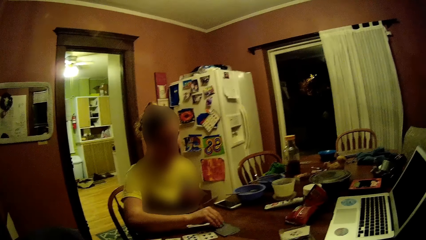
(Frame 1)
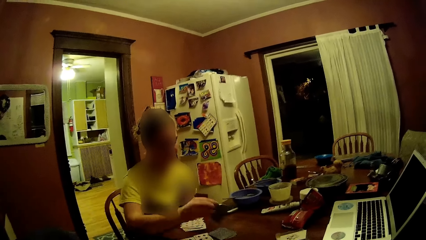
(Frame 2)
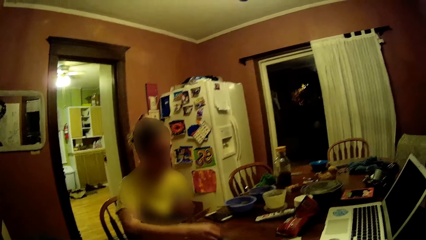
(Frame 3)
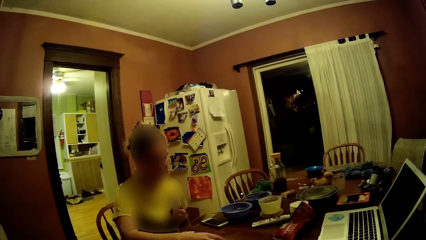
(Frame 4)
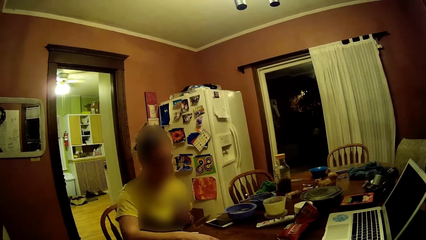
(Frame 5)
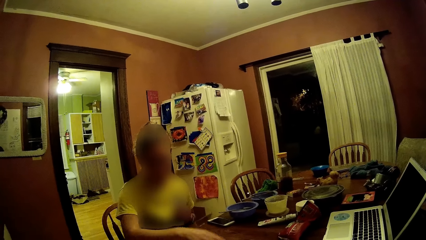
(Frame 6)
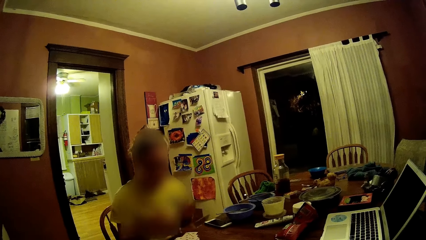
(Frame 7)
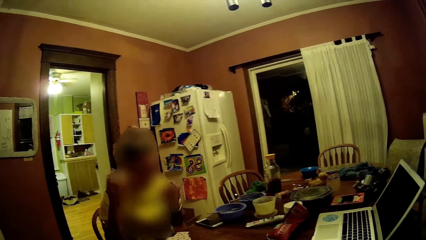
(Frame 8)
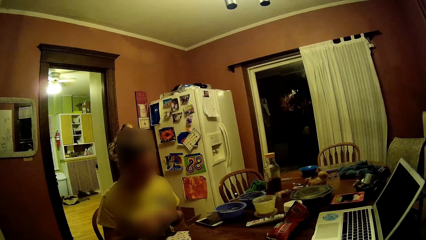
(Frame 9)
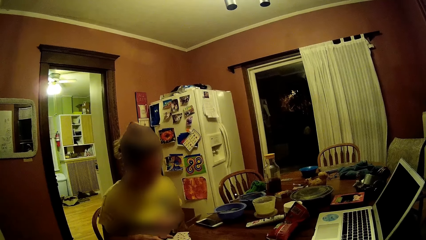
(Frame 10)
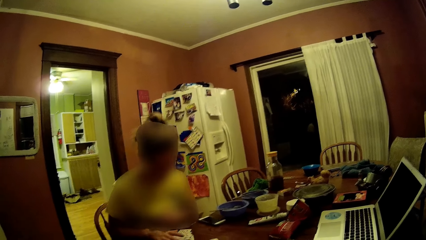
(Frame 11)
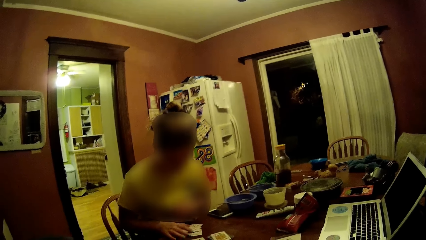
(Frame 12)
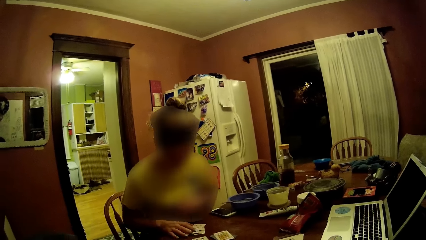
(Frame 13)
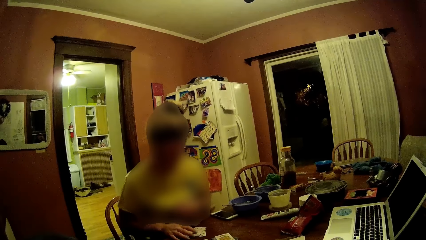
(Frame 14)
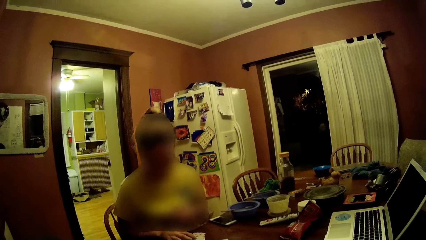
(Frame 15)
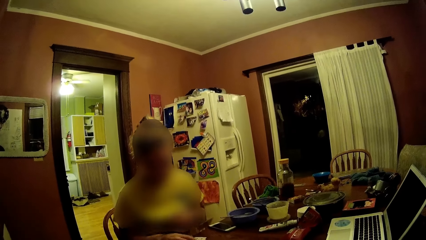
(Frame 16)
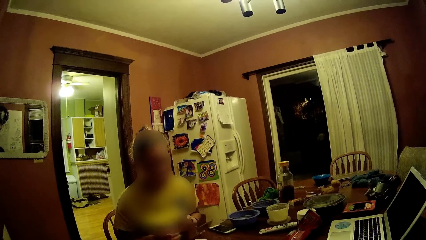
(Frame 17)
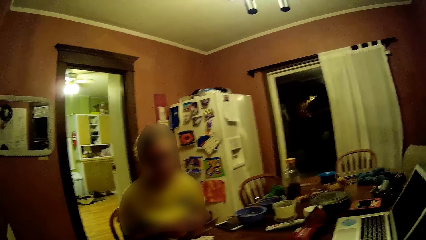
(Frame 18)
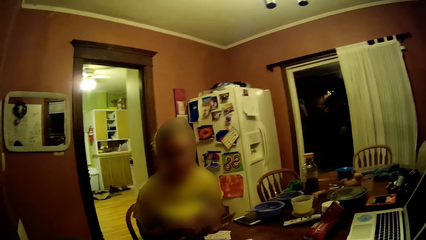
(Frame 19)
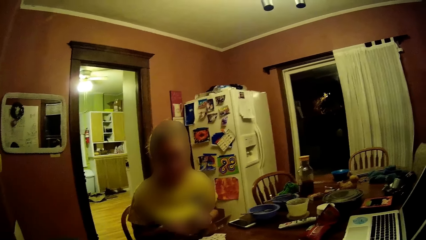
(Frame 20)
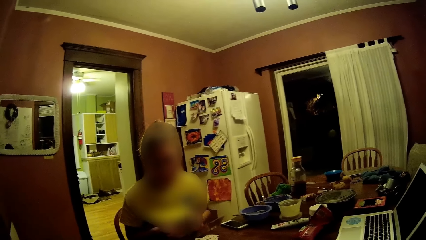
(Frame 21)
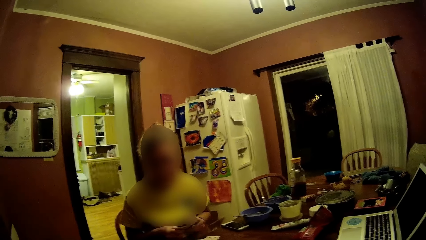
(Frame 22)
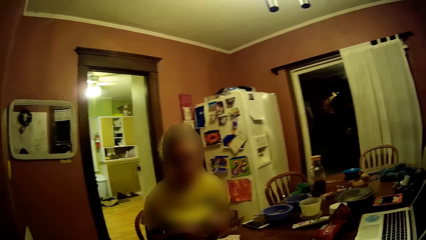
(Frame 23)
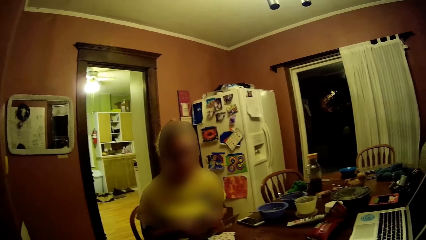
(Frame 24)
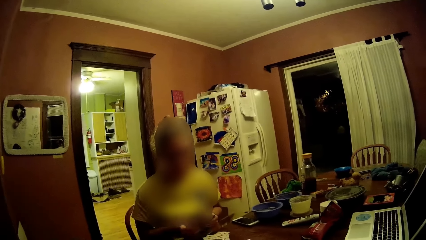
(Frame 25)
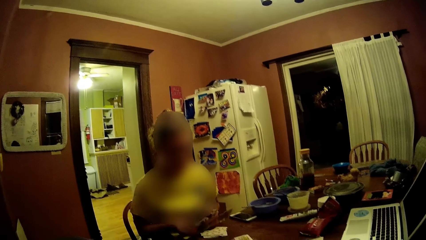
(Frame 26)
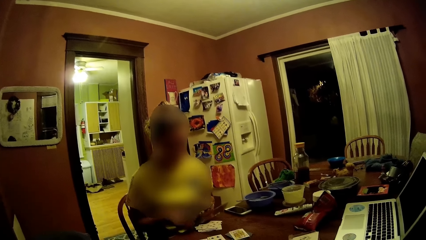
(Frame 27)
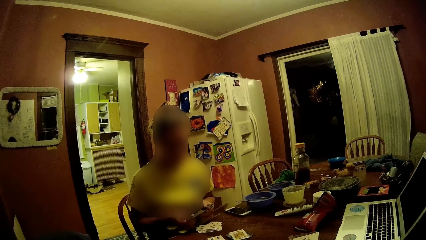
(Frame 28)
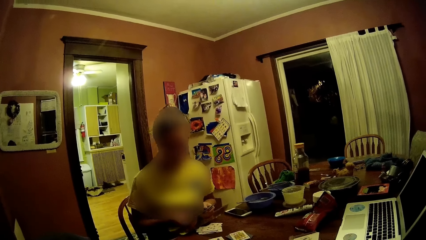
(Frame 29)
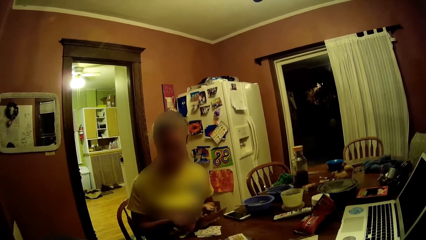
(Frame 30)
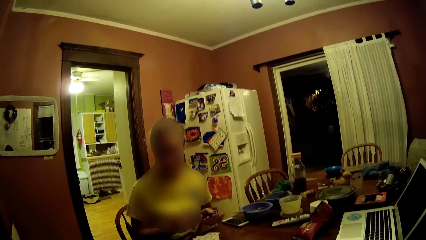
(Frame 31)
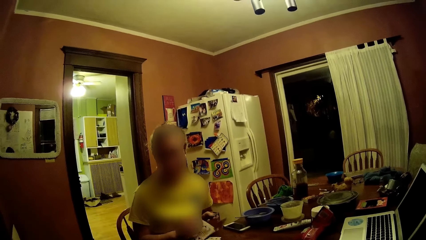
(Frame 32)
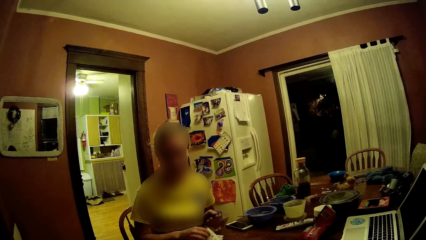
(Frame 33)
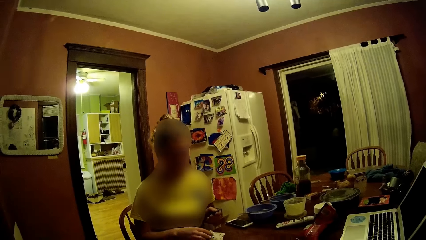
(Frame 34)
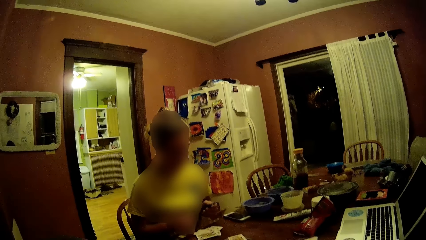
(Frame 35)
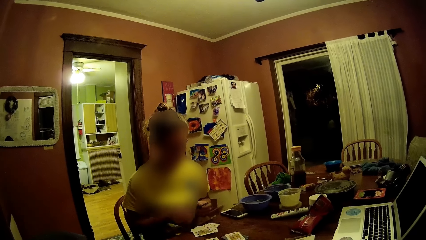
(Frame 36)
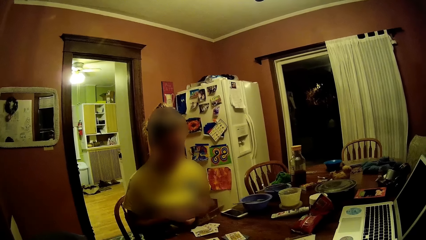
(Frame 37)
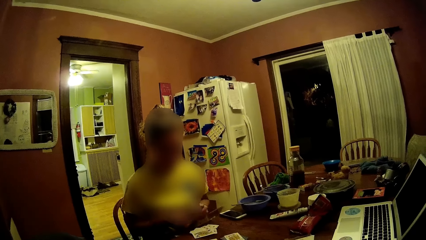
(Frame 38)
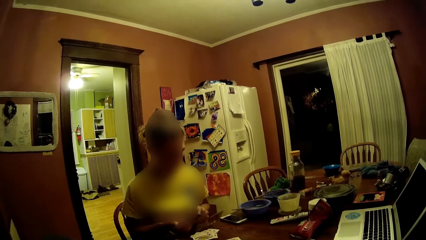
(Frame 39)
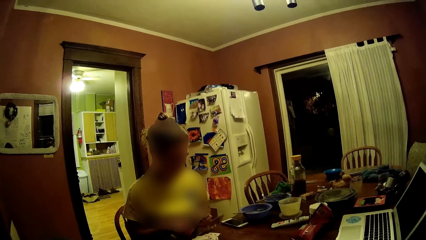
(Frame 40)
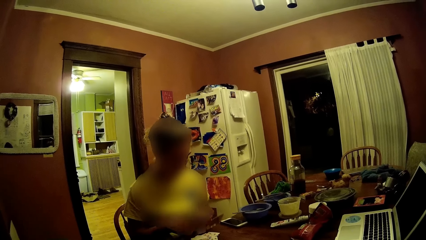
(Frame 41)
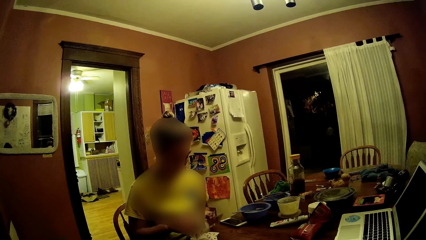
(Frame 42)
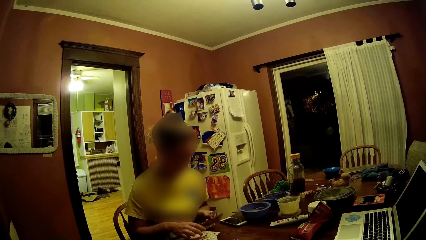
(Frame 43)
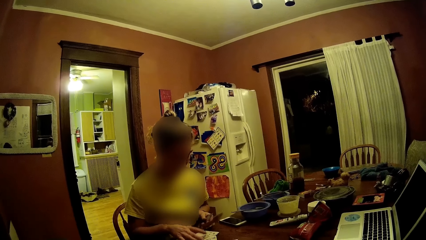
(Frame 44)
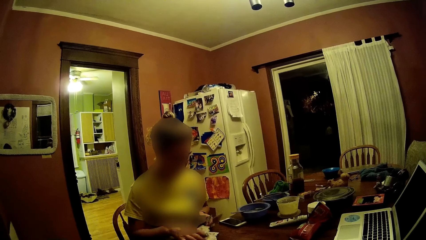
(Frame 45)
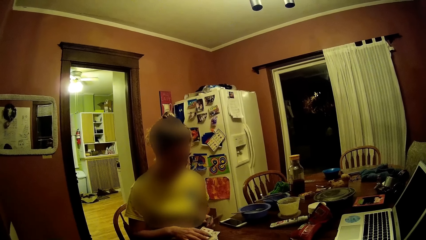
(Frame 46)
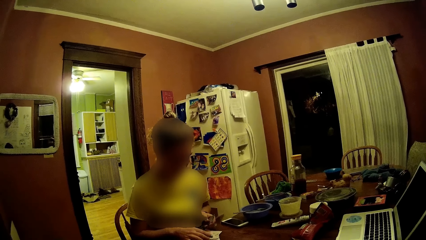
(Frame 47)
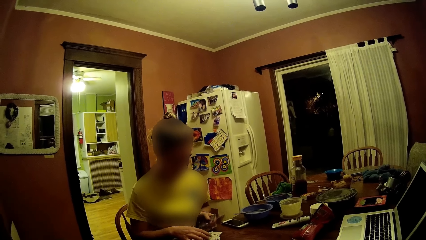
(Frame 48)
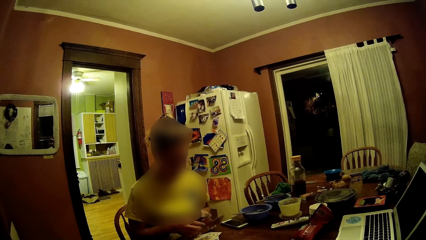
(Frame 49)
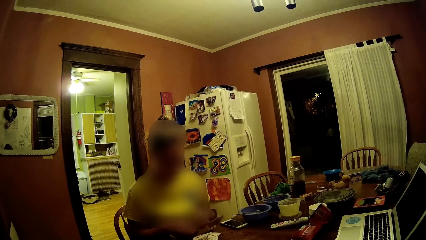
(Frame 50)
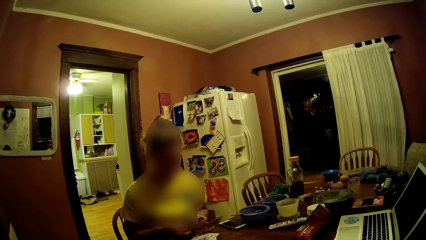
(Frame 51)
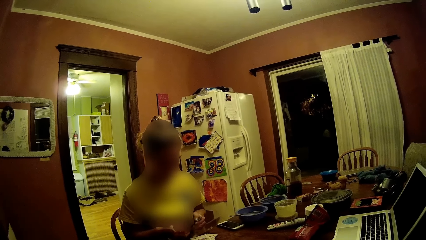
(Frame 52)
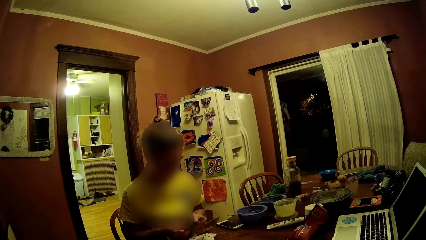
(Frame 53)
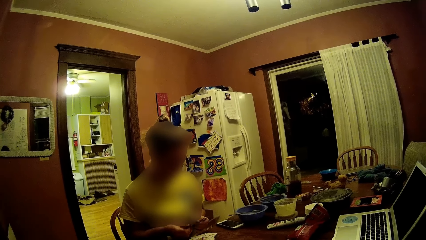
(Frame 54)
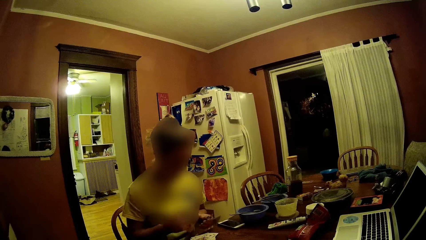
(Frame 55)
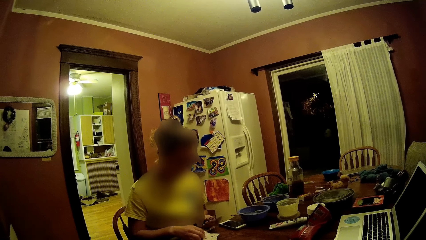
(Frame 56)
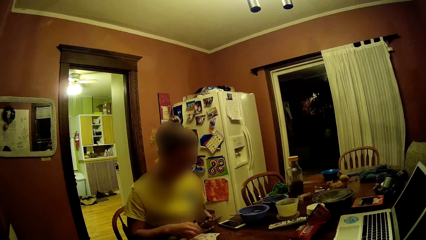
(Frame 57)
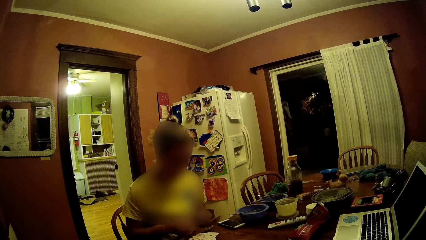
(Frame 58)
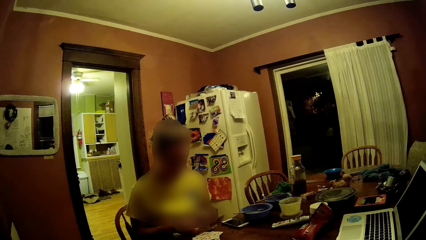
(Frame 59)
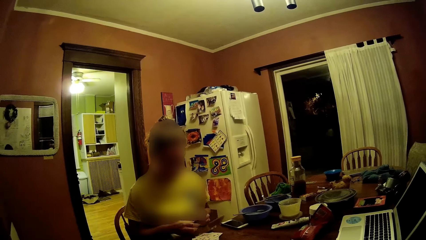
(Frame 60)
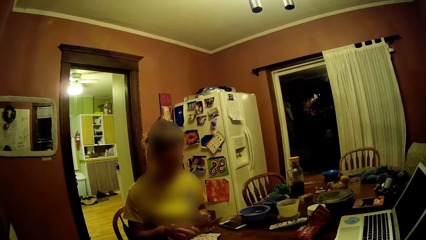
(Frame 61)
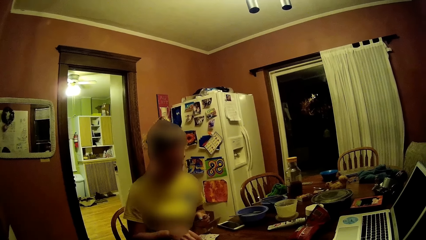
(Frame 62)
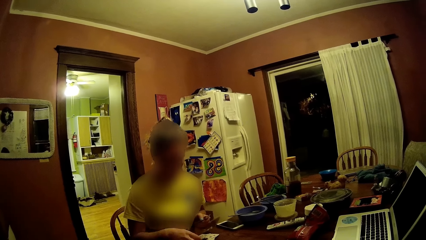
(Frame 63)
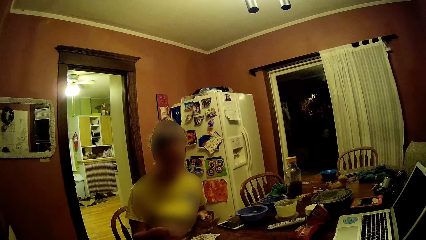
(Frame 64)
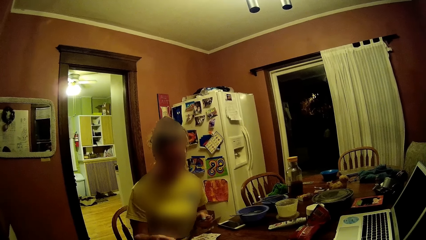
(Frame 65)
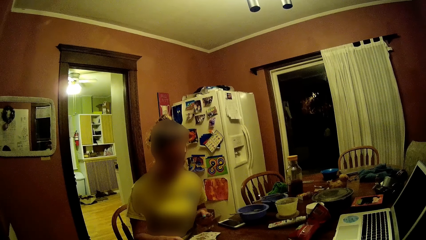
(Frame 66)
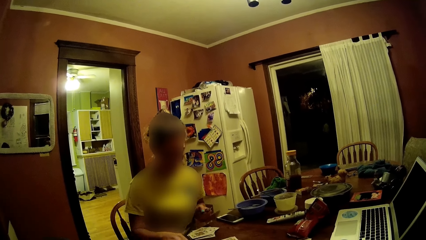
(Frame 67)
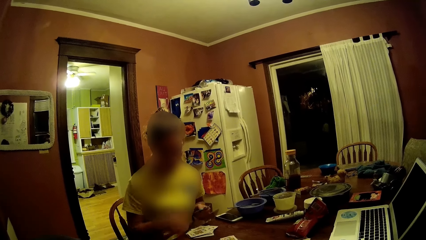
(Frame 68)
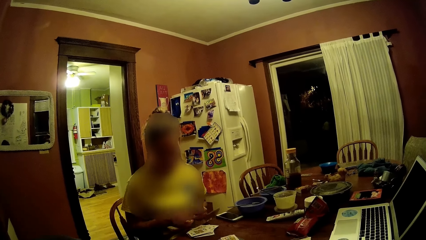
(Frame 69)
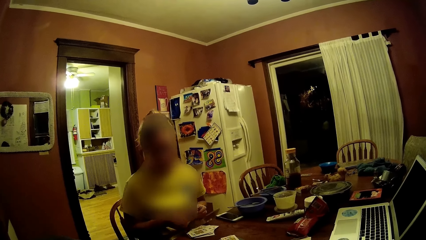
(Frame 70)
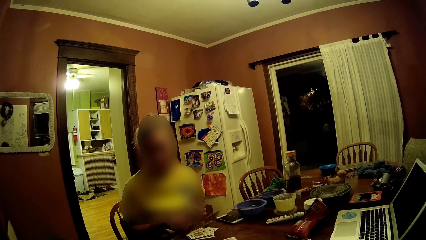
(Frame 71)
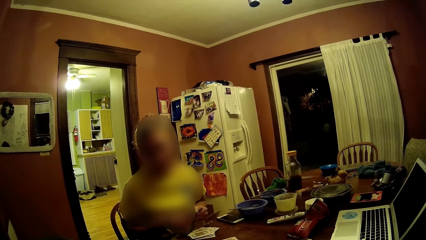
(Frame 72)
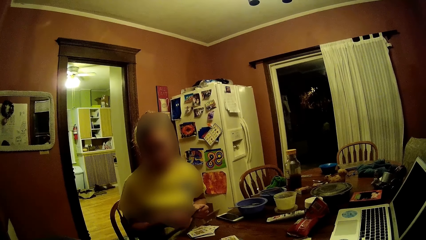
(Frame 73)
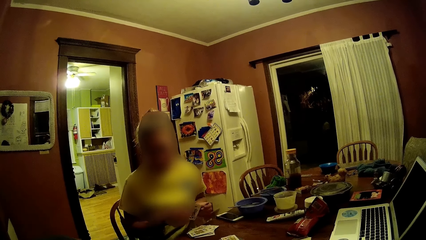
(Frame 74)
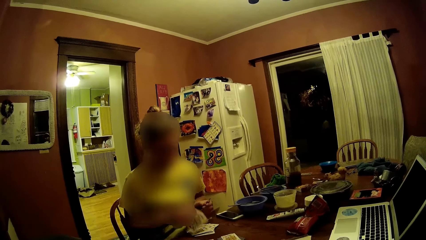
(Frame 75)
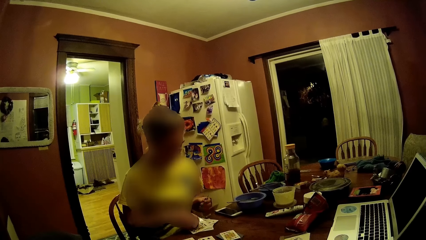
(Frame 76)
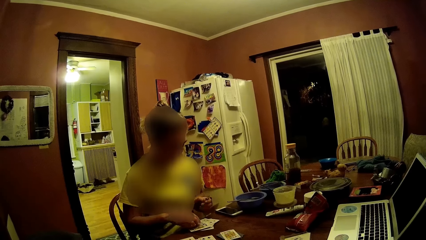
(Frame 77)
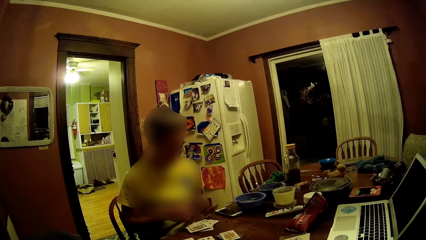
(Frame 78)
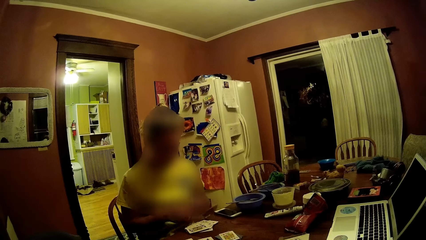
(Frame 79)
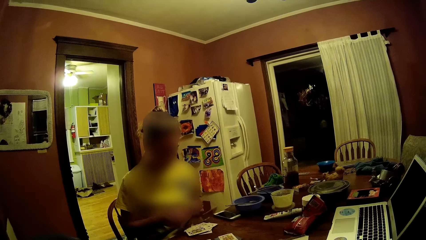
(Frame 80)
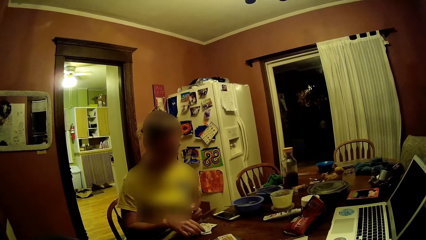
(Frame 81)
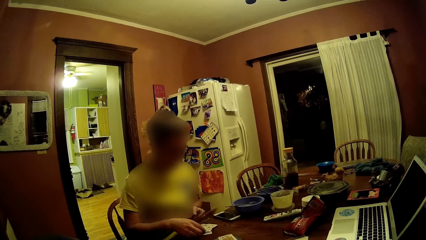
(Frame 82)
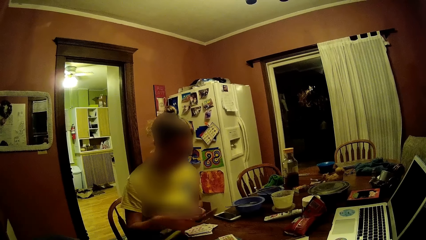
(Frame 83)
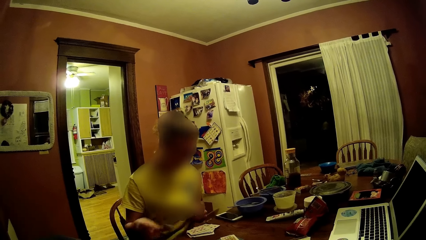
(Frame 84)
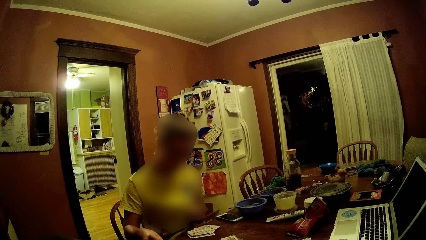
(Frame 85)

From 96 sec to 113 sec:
The woman holds the cards, puts the cards on the table, and moves the cards aside.
